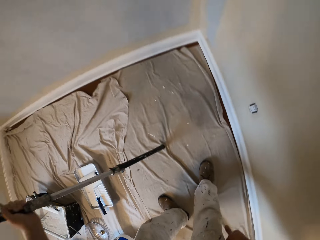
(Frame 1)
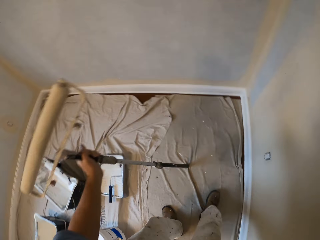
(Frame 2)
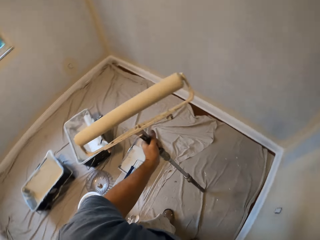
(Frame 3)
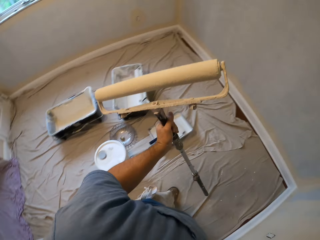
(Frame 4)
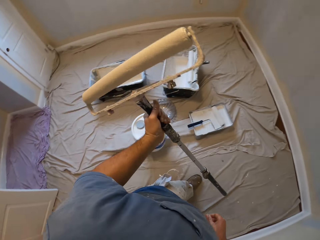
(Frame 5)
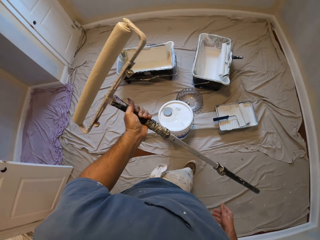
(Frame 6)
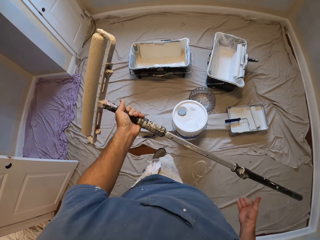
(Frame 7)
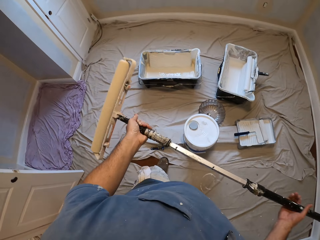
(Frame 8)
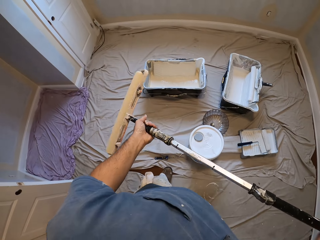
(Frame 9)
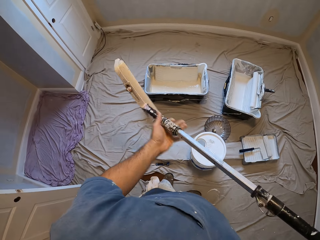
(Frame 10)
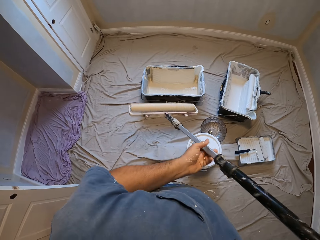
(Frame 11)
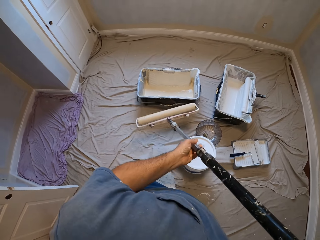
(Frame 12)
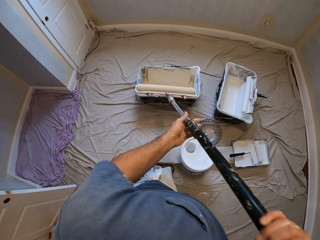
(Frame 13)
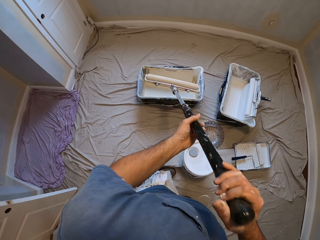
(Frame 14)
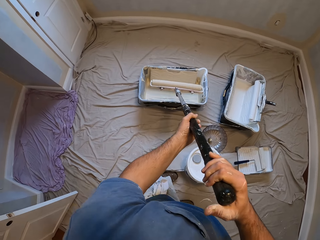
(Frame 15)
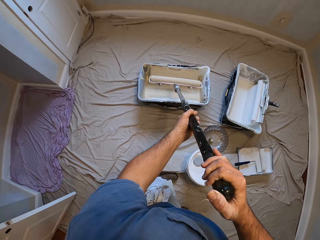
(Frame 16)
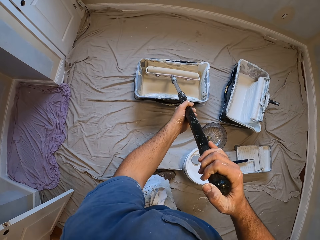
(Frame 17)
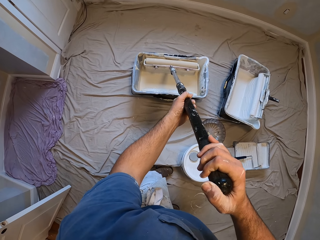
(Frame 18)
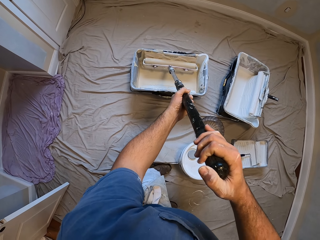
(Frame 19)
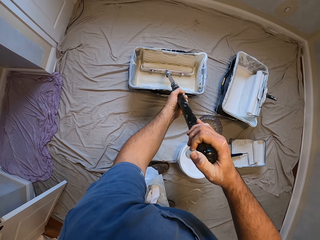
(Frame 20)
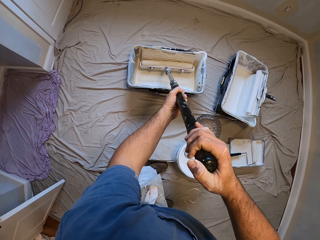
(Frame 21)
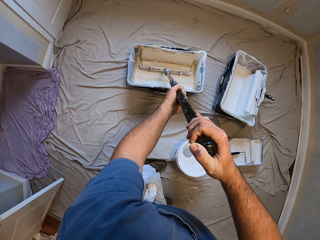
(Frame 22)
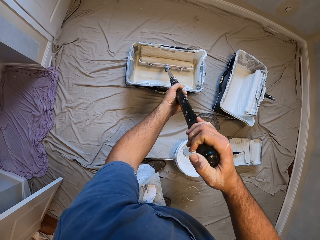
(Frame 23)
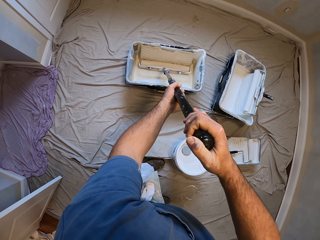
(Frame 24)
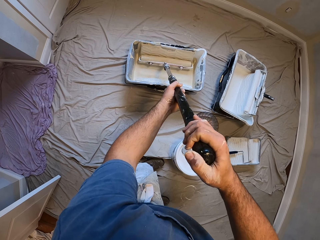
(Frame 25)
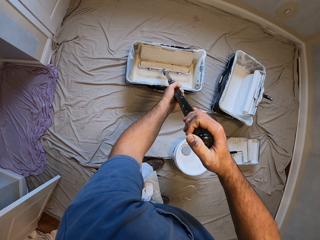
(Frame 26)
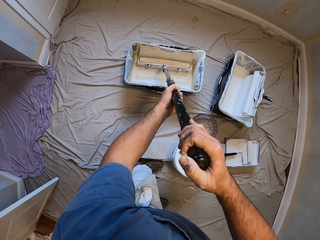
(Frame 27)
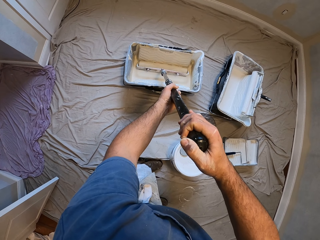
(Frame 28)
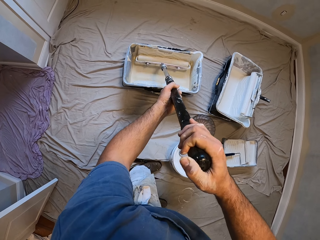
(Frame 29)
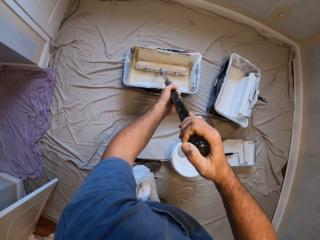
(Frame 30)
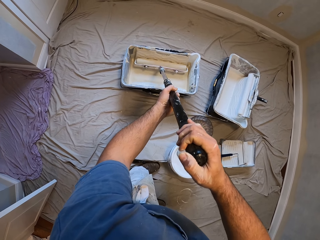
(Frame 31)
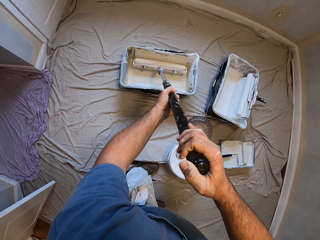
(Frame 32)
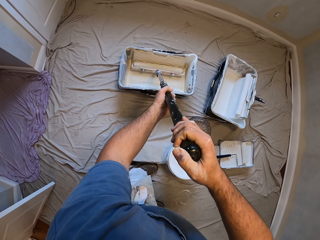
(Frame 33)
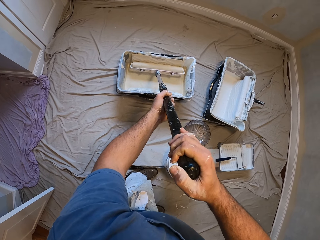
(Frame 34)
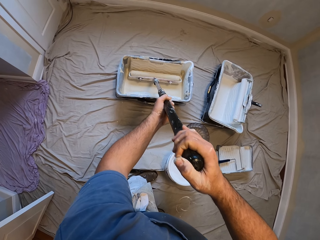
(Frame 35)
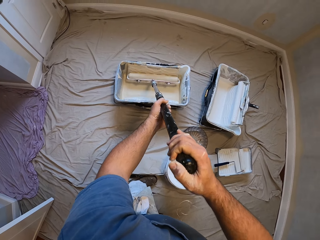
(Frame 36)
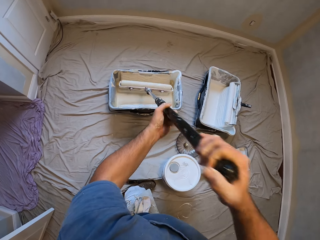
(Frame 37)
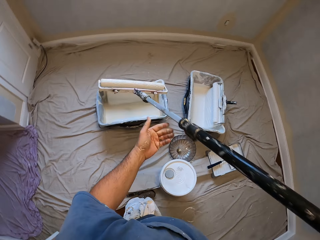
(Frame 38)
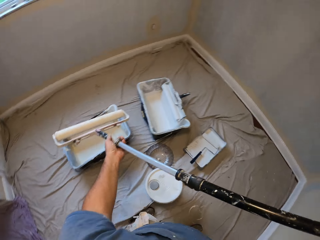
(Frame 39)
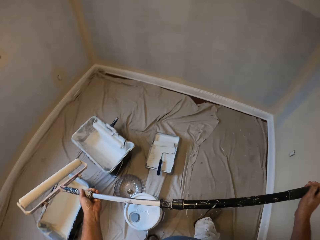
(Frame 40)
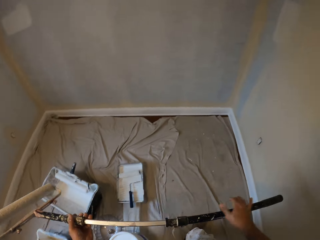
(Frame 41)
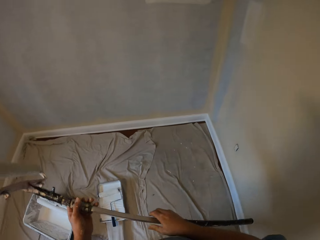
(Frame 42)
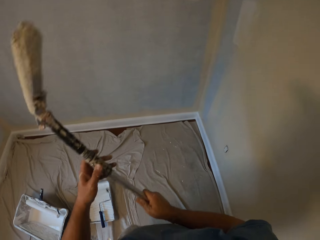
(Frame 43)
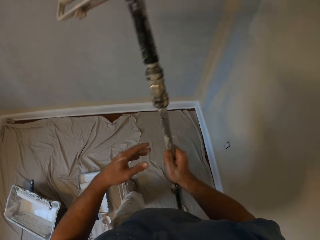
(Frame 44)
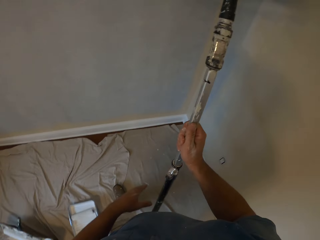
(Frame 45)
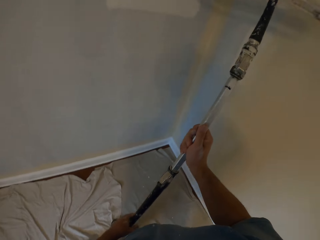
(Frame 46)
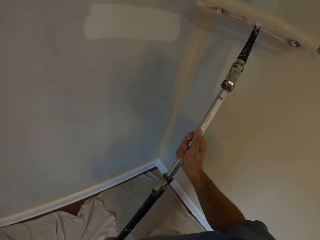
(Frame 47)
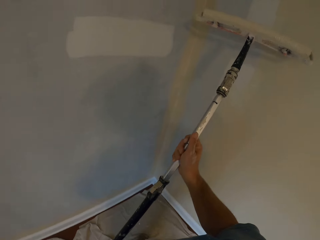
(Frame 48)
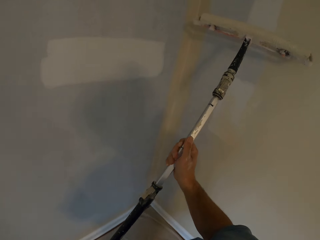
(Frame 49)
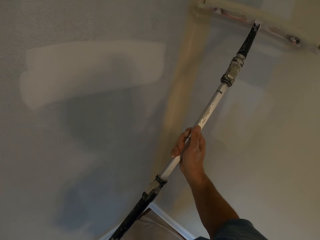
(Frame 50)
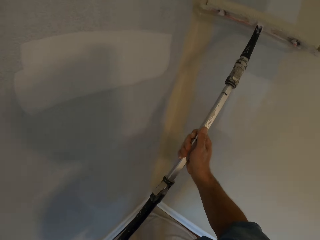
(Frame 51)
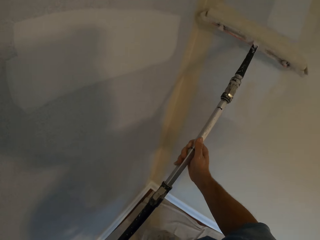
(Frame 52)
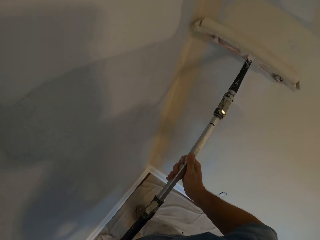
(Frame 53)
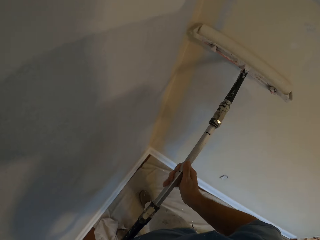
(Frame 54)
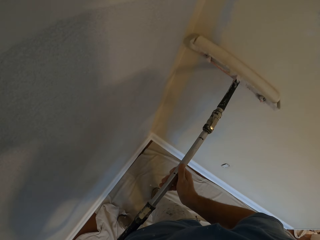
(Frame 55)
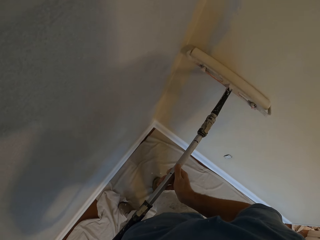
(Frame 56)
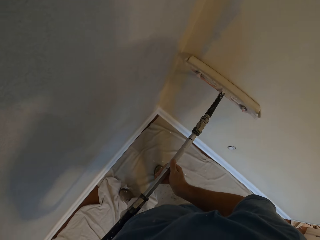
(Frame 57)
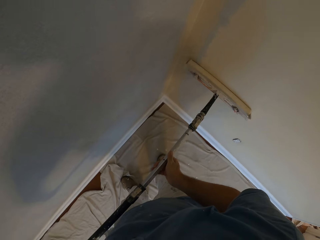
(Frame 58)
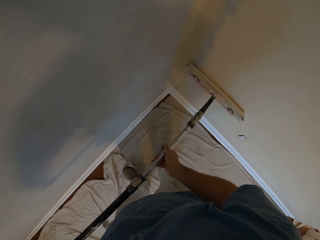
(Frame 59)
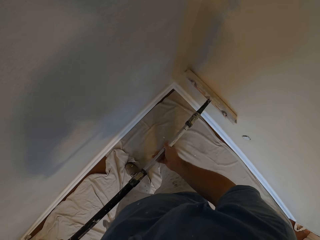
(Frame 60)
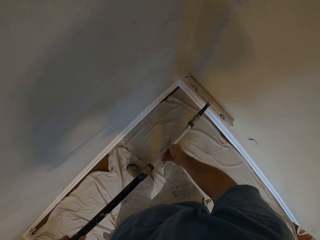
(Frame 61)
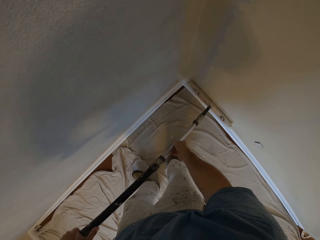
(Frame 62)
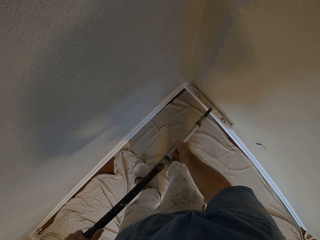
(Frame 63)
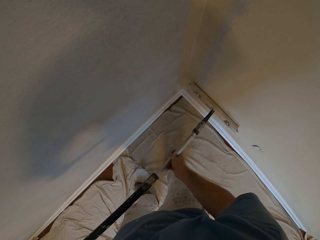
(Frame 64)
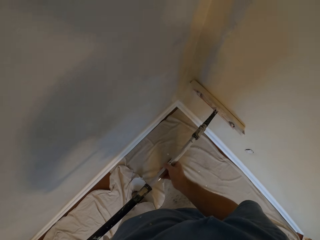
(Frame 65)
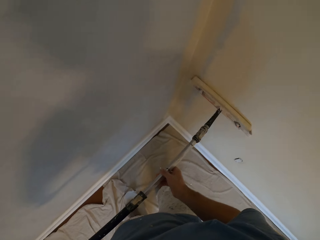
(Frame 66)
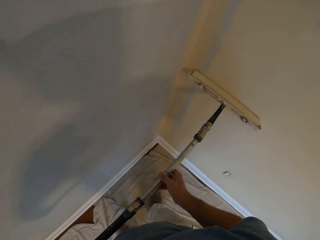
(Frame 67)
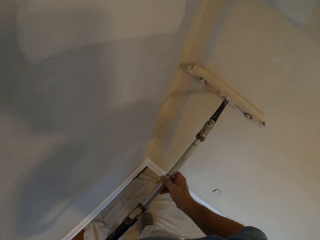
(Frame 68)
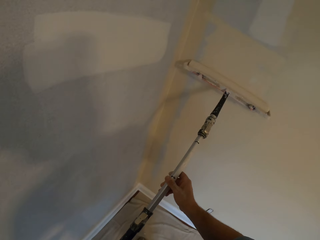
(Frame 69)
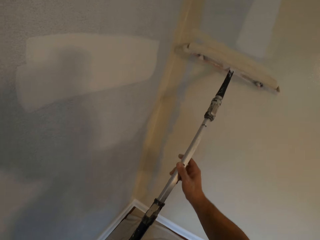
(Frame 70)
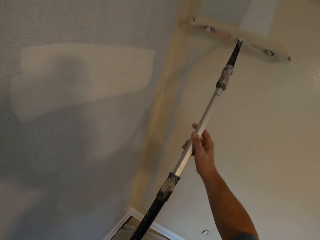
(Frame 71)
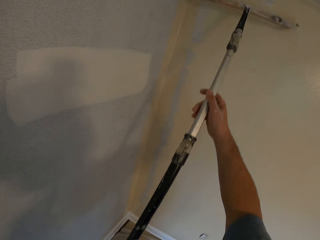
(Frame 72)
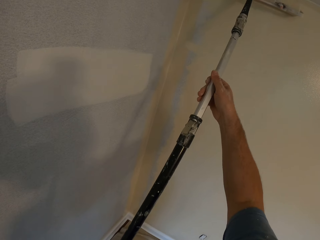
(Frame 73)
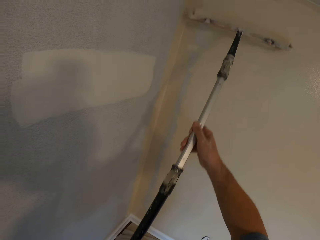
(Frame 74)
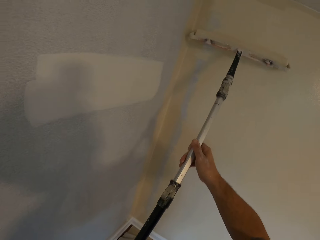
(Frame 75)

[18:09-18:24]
The camera wearer dips the paint roller inside the paint bucket. He removes the paint roller from the paint bucket. He holds the handle of the paint roller. He paints the wall with the paint roller in his hands.

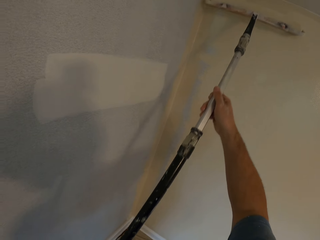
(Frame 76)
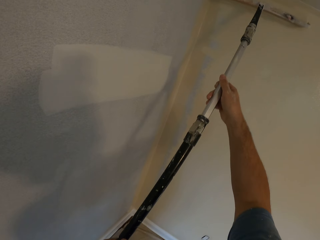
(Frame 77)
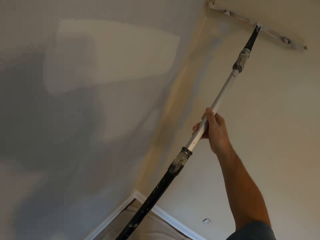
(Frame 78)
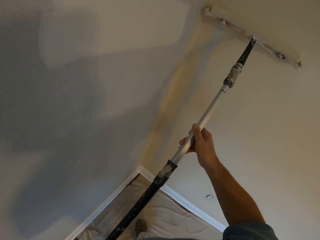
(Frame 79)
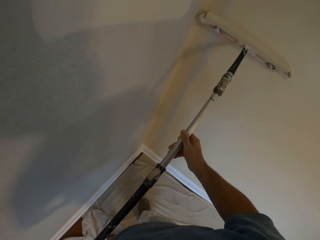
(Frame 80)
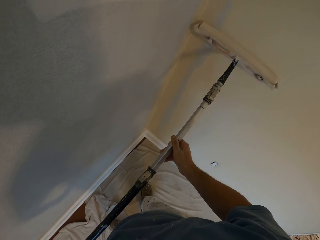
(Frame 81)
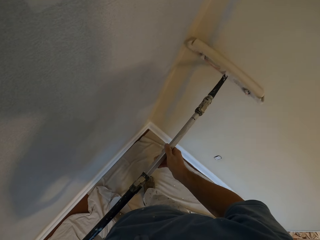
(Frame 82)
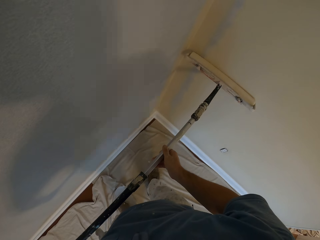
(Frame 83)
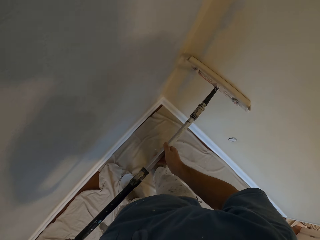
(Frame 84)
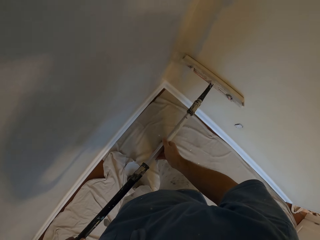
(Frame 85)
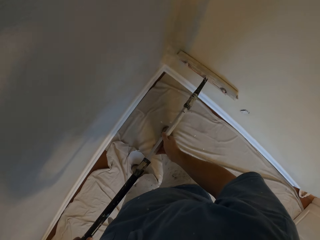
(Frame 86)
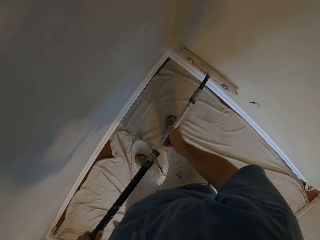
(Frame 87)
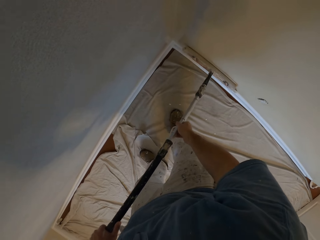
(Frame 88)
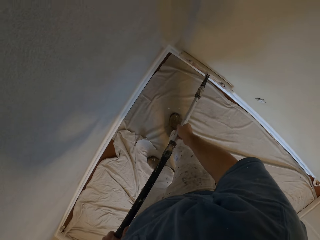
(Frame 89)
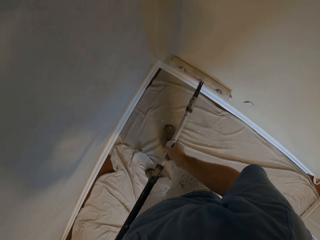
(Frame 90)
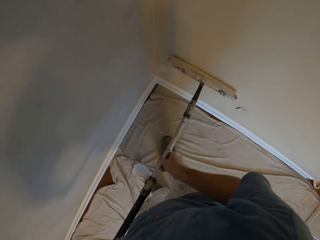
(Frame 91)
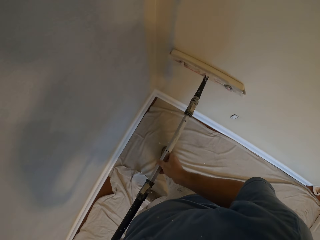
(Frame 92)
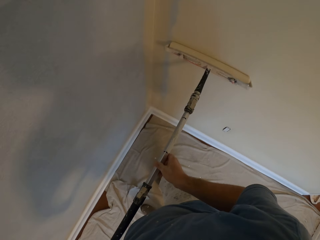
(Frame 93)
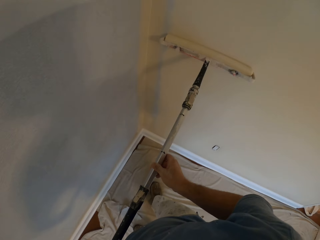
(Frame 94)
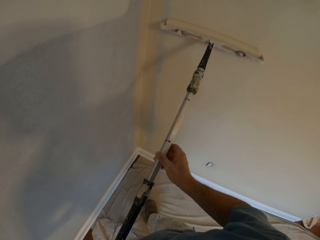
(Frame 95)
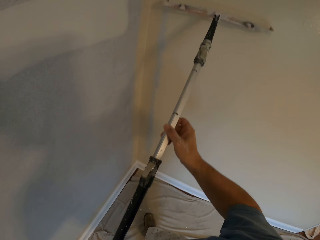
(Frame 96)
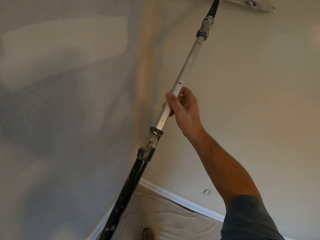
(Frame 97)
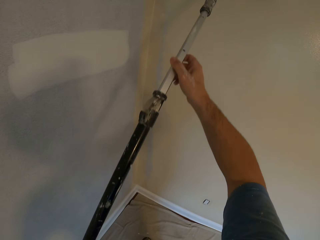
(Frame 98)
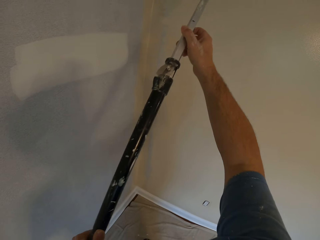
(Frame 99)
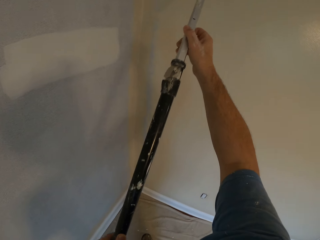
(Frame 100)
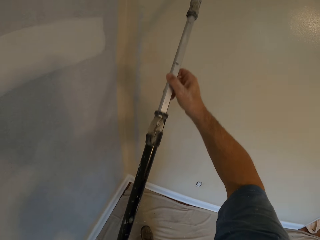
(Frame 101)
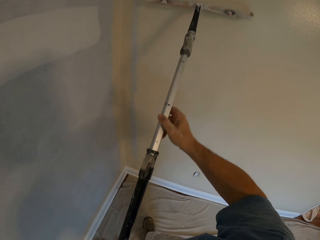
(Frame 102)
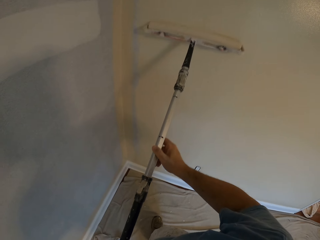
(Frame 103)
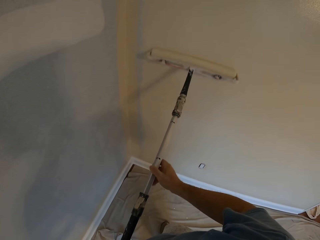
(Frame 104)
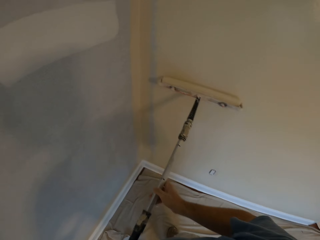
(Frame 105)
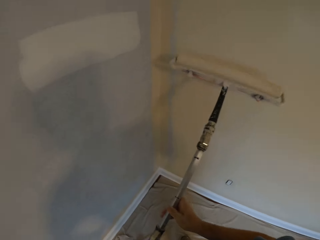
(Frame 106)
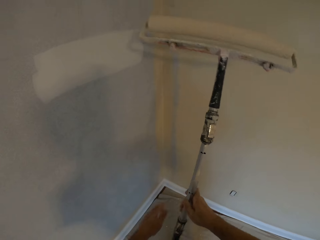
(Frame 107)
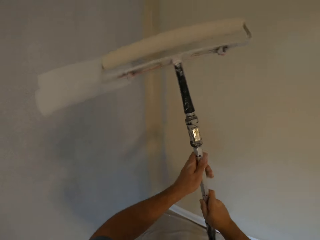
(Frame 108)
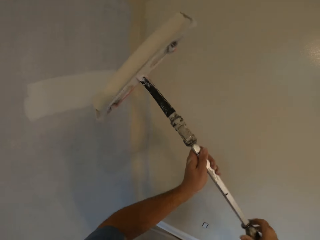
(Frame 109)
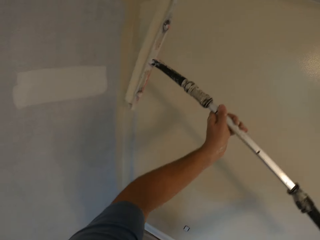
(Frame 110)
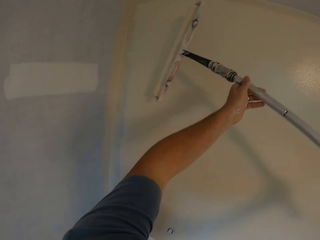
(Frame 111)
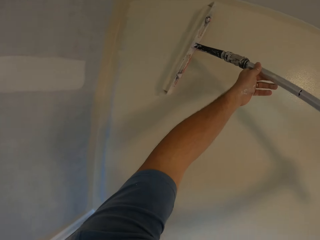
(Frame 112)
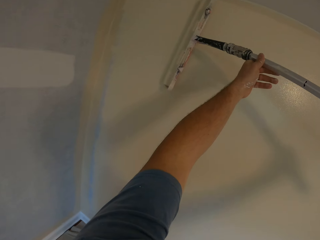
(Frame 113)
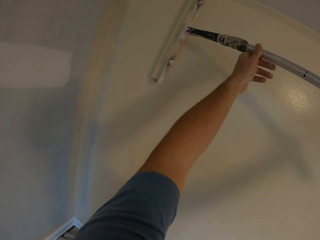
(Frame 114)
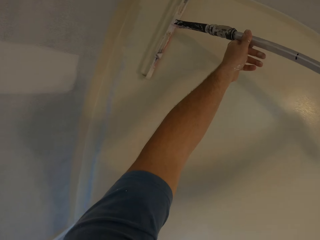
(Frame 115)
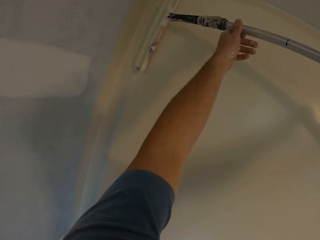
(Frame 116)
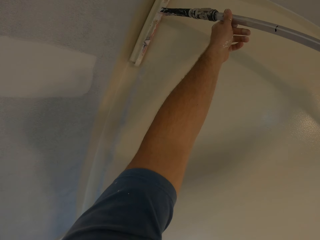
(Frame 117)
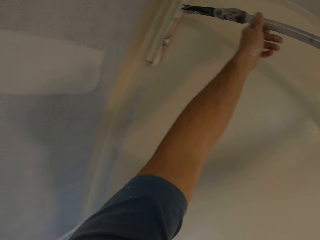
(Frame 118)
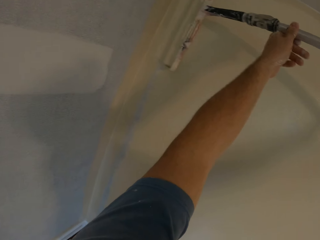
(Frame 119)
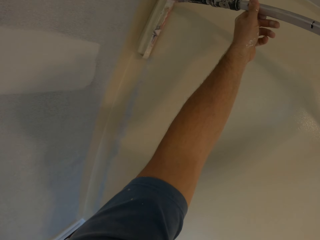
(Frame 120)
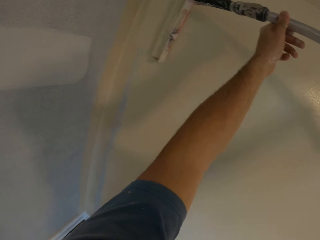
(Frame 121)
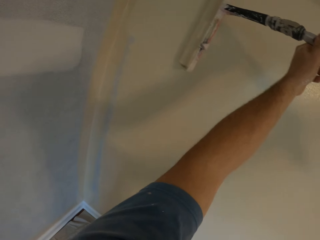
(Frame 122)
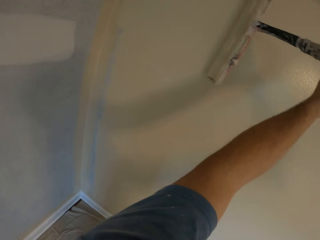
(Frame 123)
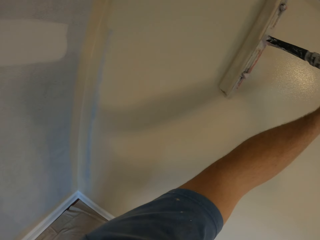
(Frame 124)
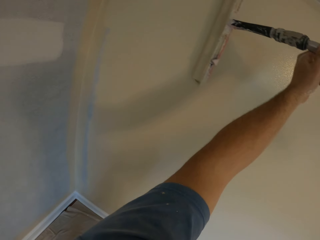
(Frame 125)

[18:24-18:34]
The camera wearer removes the paint roller from the wall. He exchanges the roller to the other hand. He paints the wall with the paint roller in his hands.
